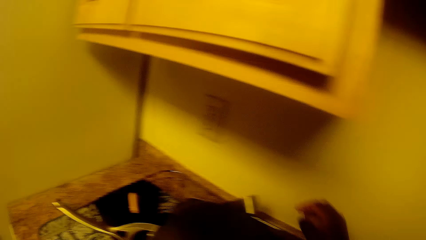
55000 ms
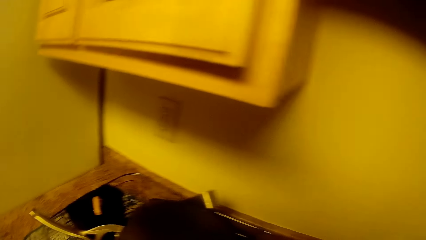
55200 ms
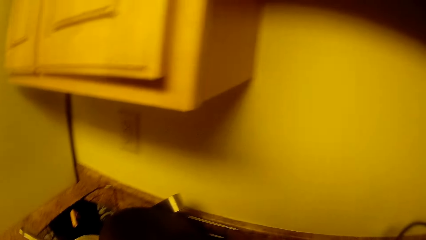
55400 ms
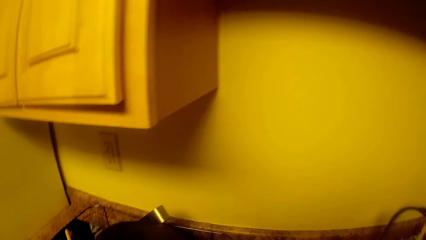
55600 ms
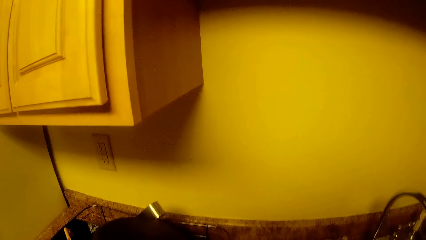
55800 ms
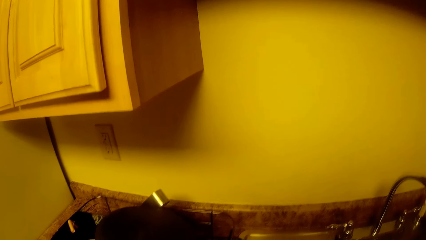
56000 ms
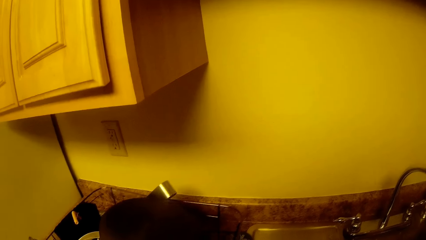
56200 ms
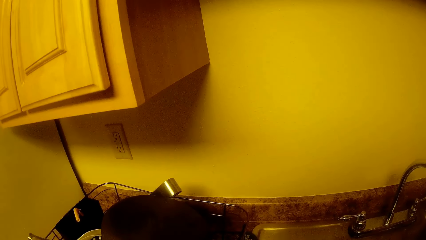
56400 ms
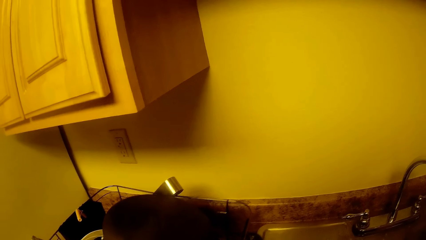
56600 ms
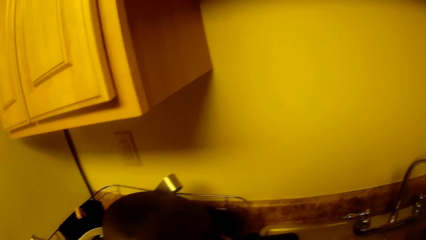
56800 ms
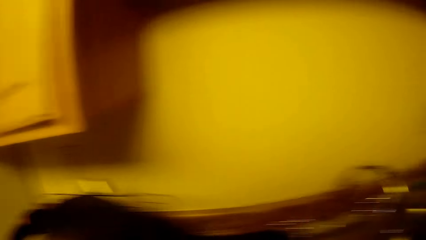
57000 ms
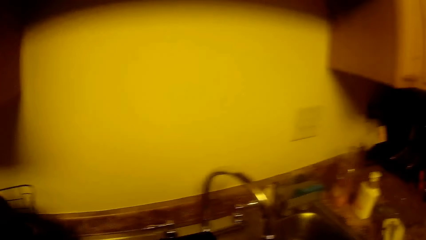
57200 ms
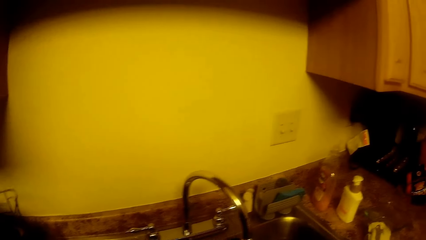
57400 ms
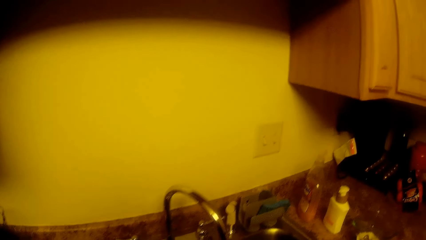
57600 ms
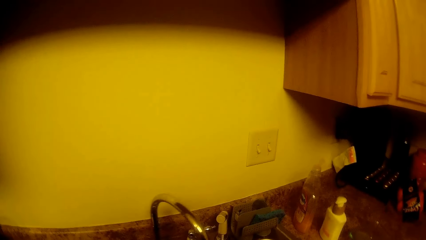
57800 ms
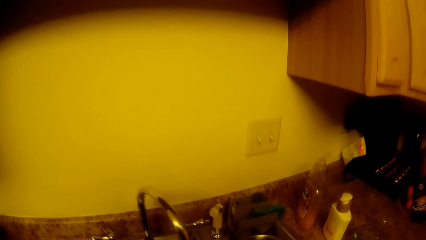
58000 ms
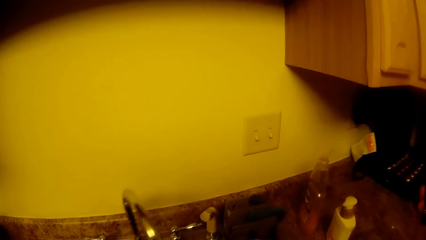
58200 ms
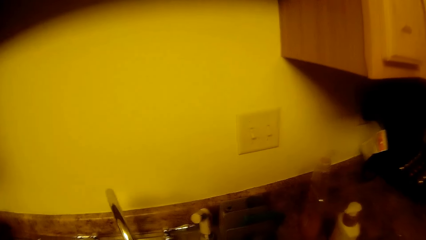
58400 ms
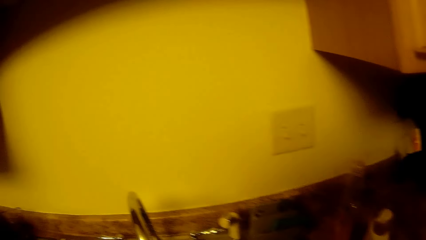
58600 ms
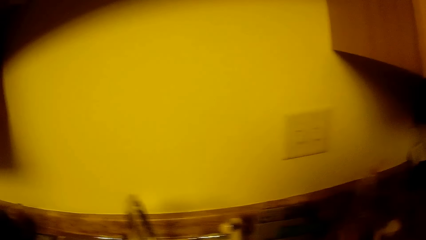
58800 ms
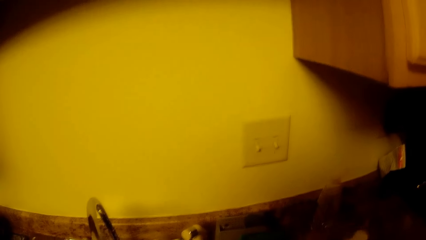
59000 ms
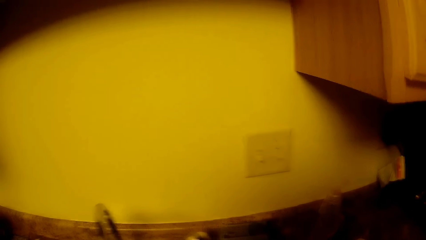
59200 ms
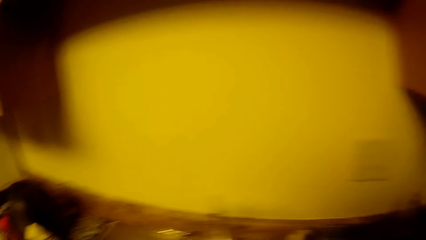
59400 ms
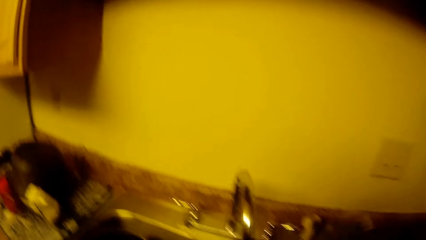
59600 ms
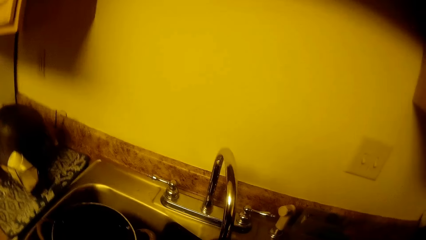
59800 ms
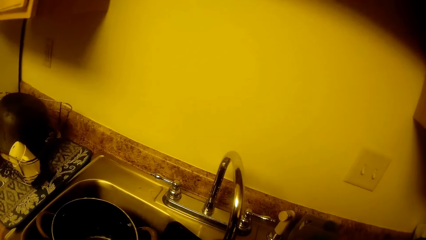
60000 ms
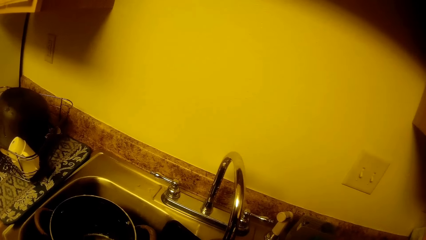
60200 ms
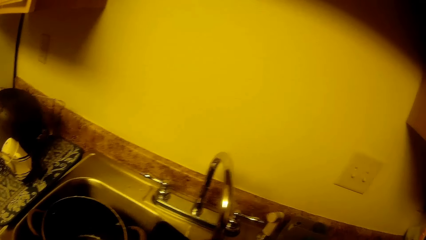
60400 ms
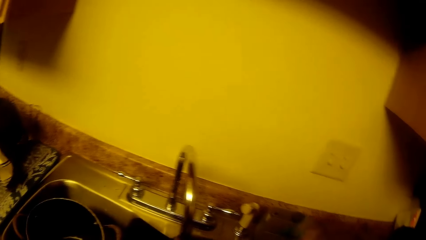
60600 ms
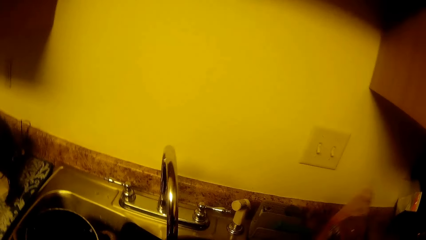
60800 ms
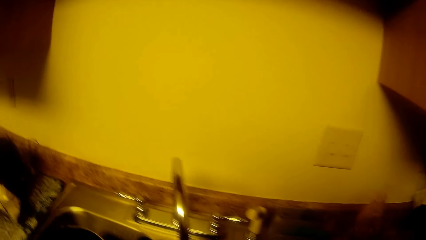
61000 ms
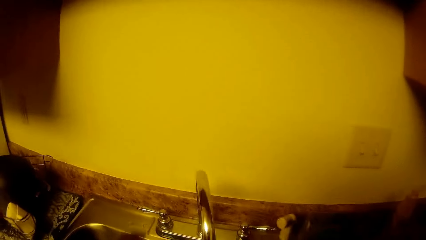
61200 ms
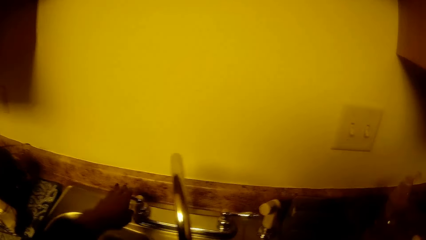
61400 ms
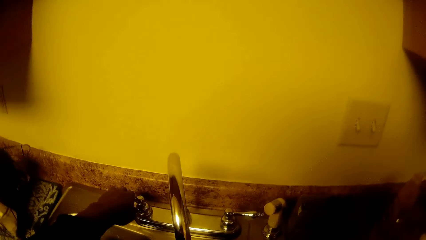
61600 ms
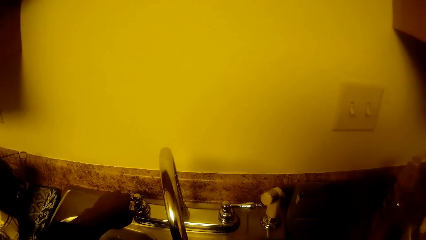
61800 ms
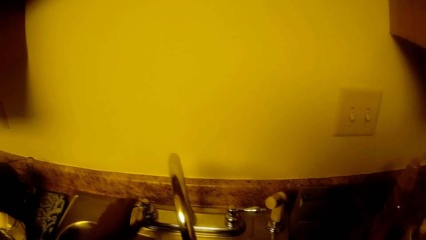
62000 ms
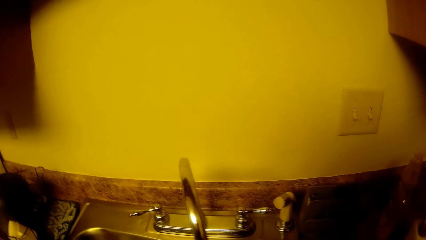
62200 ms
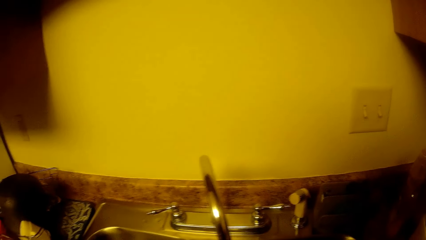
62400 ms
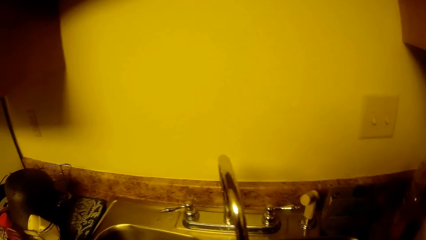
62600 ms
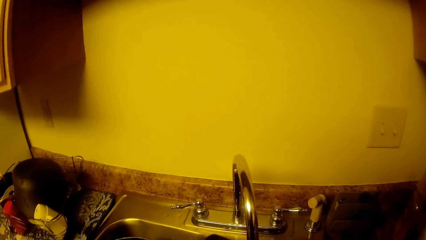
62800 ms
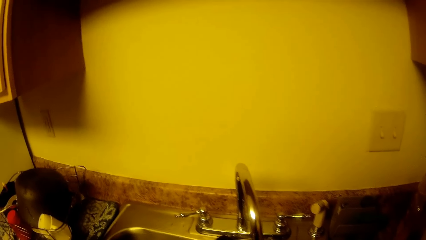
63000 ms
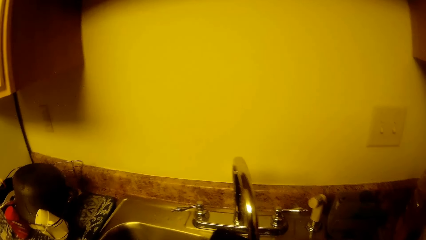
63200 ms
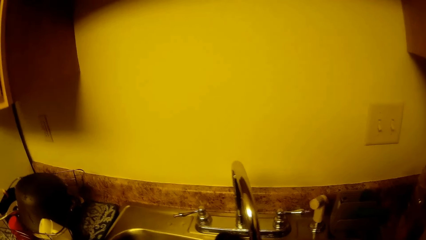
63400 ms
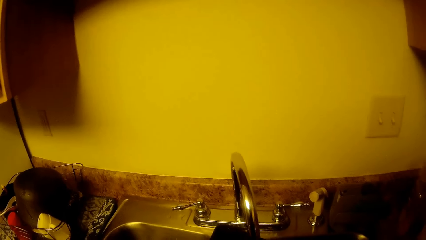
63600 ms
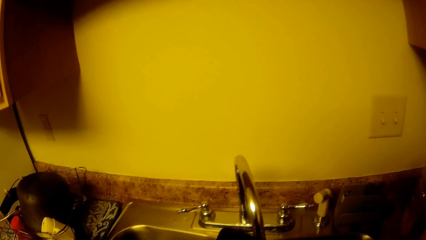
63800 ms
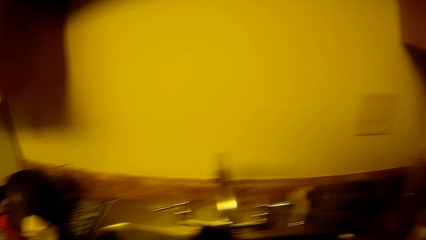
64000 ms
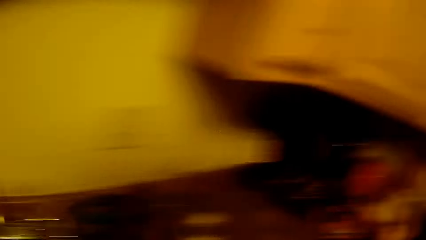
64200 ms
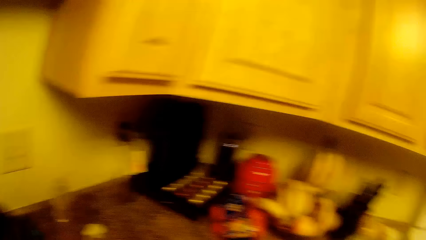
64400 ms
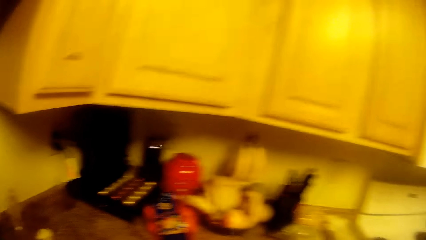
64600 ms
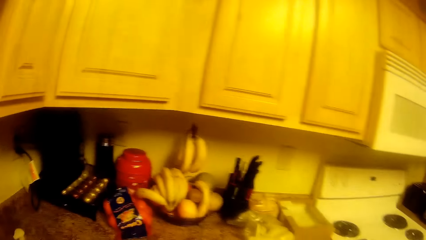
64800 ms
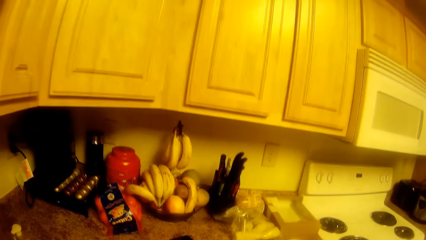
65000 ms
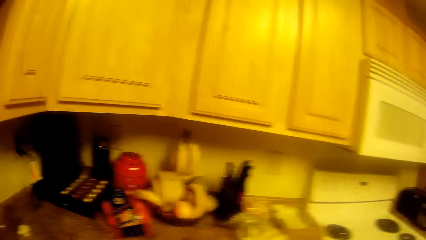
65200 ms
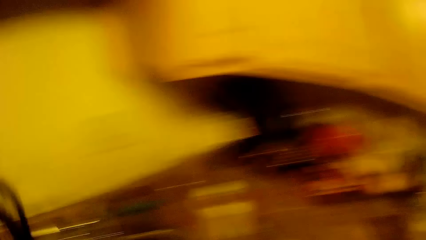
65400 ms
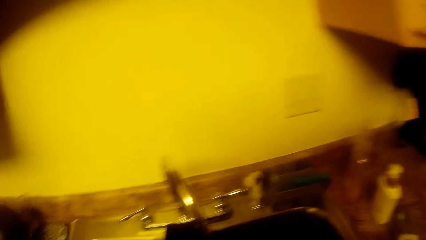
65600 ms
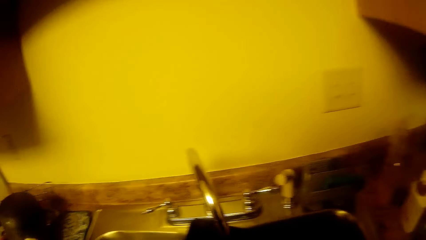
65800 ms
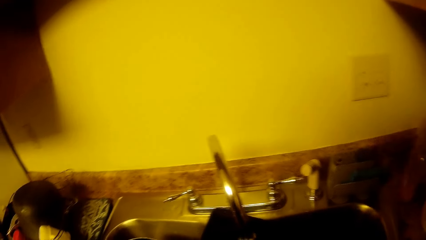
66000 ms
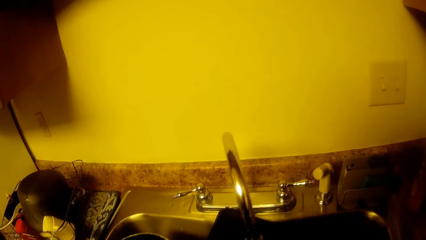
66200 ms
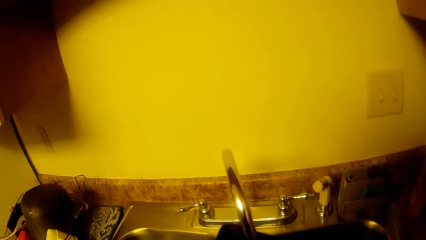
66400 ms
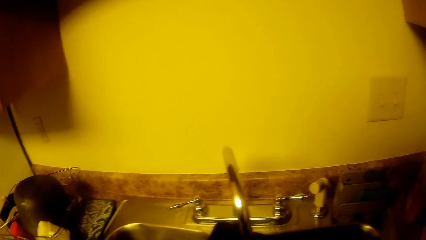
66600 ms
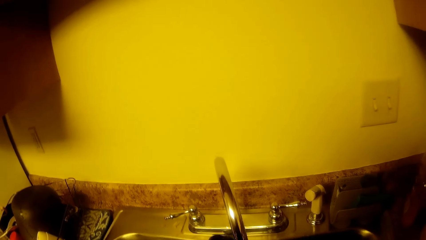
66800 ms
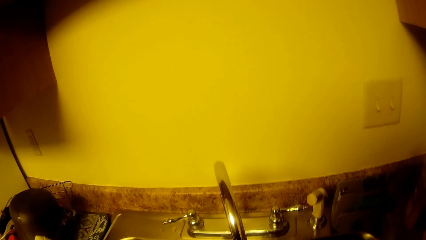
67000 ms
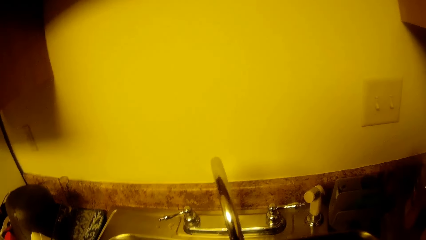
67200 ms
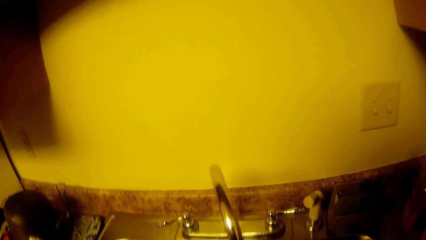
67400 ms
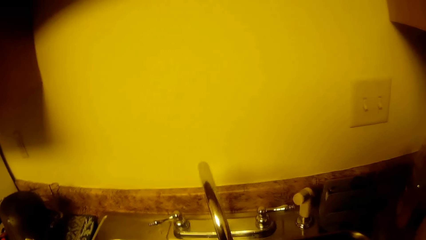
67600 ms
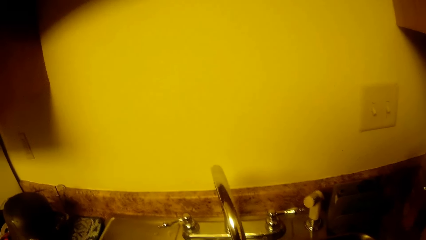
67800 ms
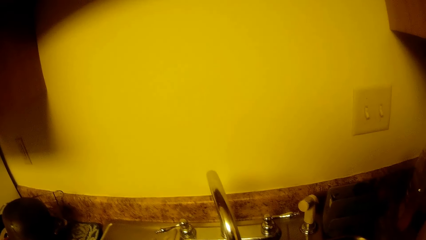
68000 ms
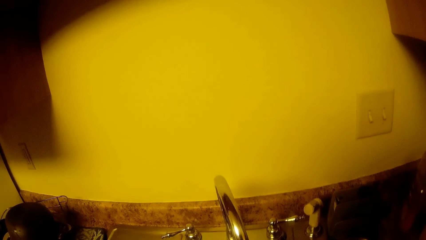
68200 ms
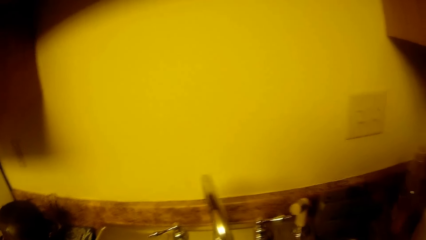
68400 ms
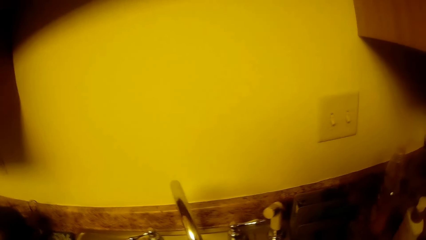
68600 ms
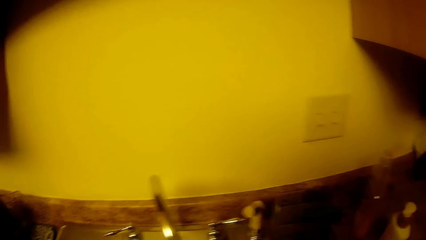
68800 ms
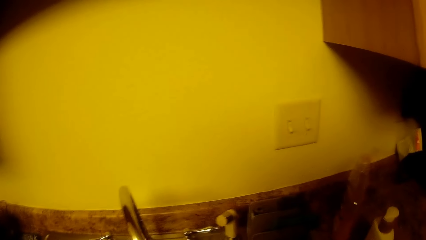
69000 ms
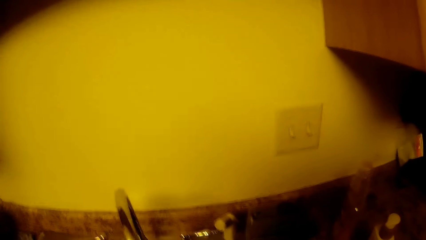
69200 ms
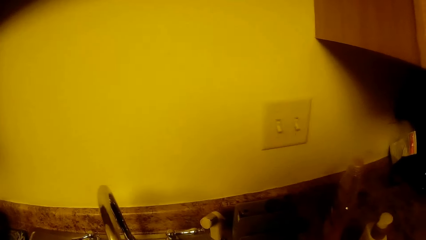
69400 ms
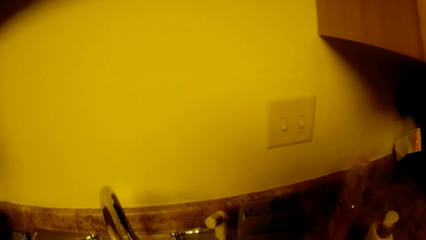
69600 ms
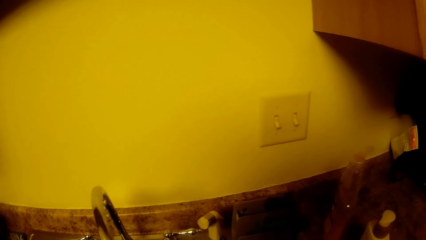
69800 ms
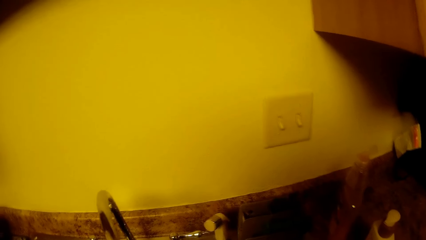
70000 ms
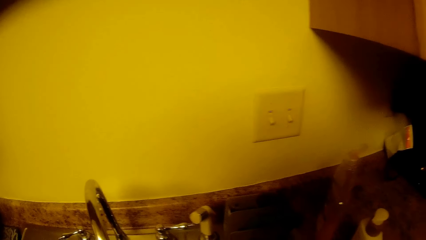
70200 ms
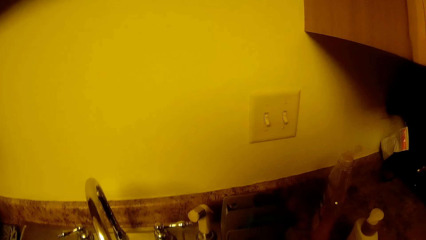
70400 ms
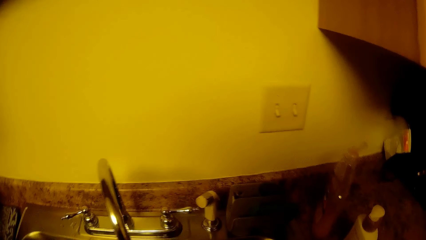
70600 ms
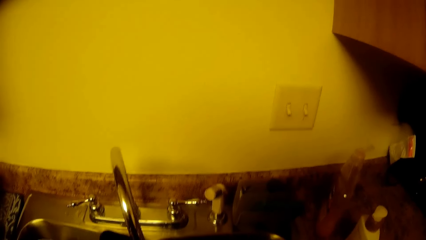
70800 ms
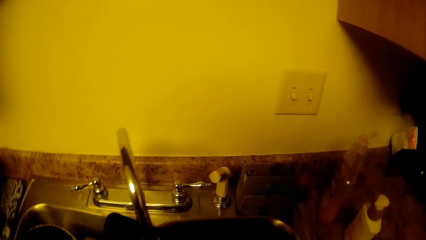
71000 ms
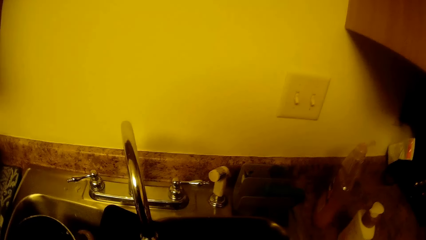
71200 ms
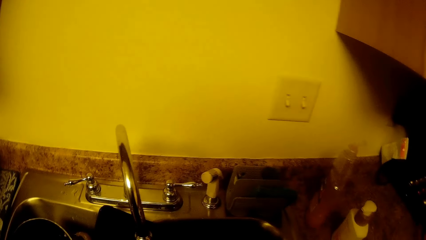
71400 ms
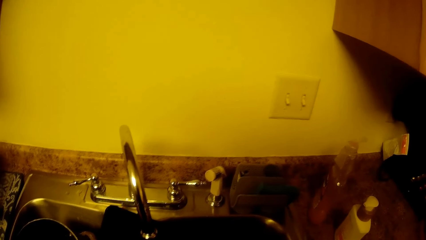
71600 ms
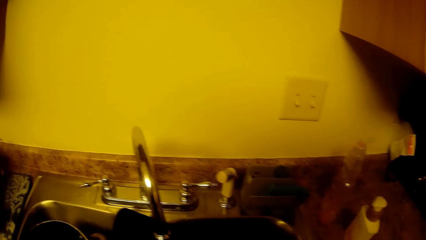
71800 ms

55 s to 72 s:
The camera wearer turns on the sink tap with her left hand. She washes the utensils. She talks to someone. She washes the tray.
